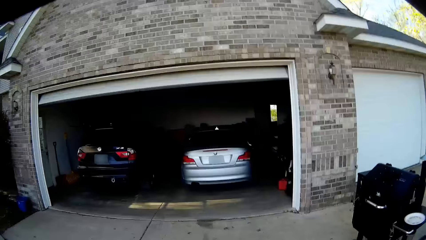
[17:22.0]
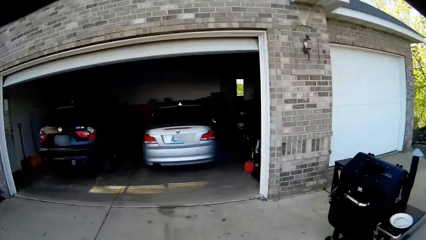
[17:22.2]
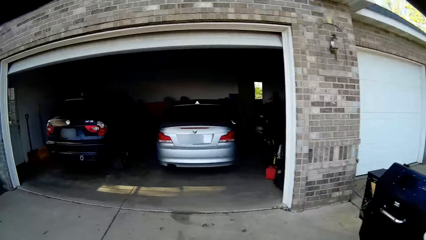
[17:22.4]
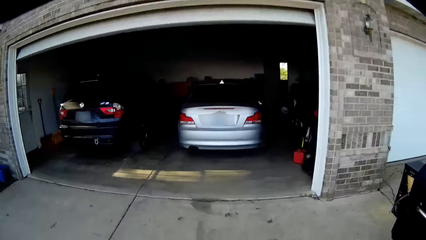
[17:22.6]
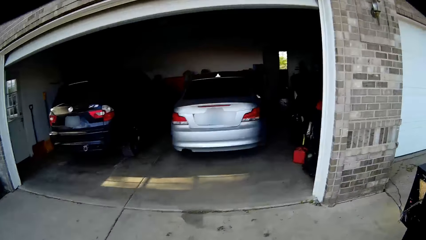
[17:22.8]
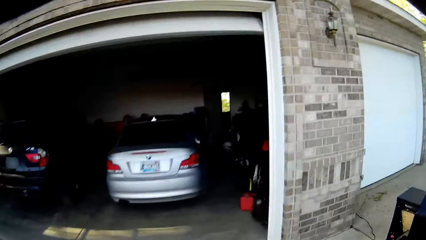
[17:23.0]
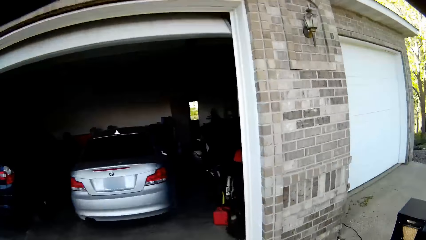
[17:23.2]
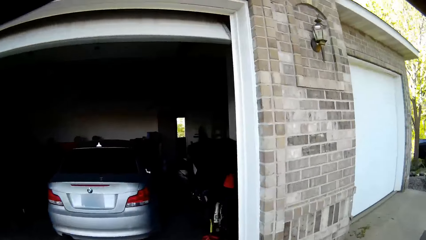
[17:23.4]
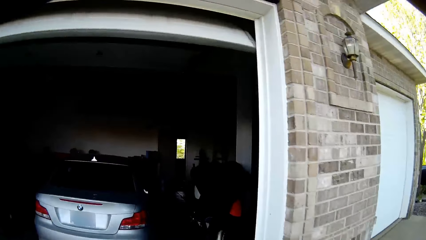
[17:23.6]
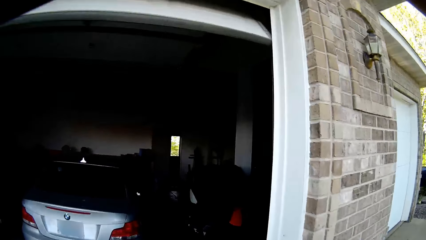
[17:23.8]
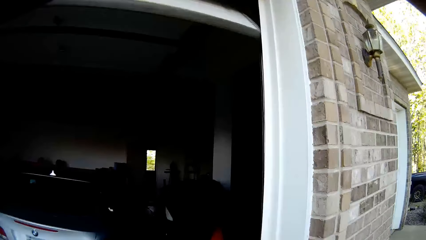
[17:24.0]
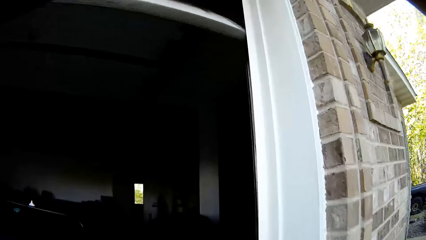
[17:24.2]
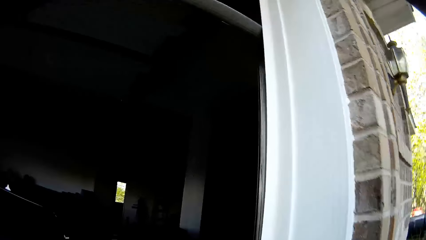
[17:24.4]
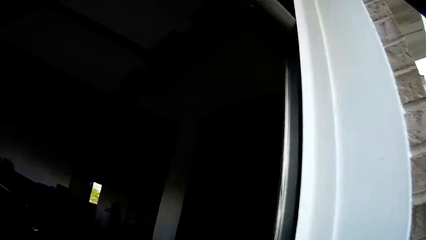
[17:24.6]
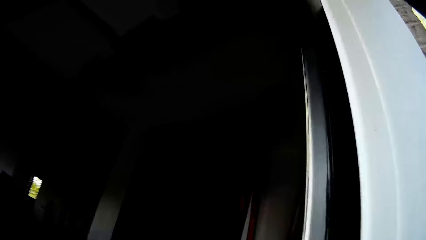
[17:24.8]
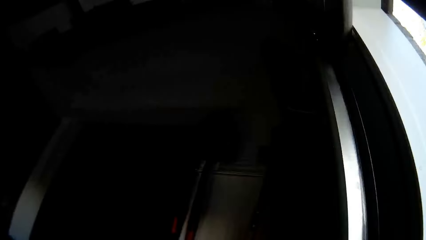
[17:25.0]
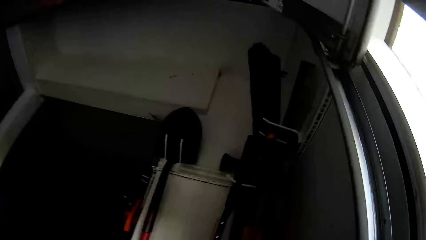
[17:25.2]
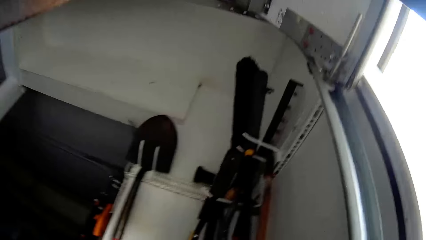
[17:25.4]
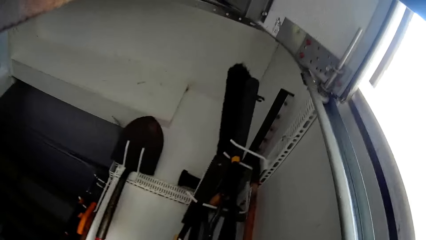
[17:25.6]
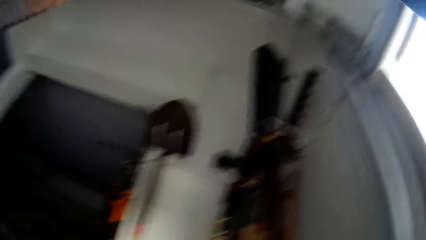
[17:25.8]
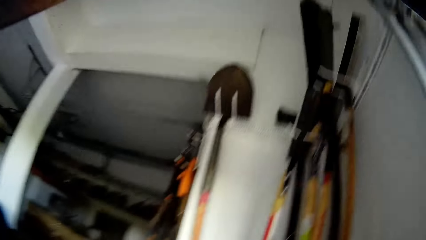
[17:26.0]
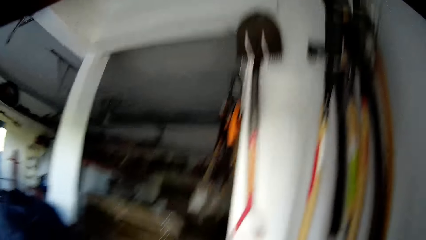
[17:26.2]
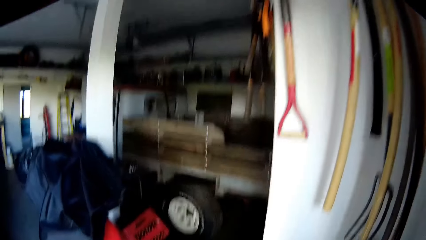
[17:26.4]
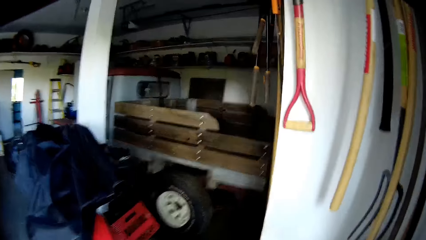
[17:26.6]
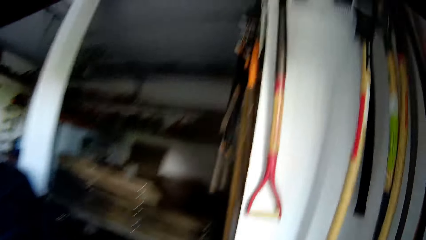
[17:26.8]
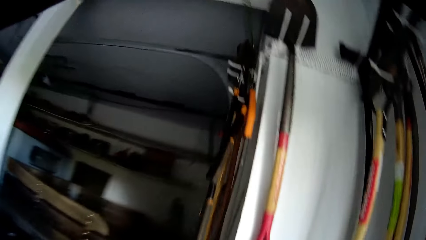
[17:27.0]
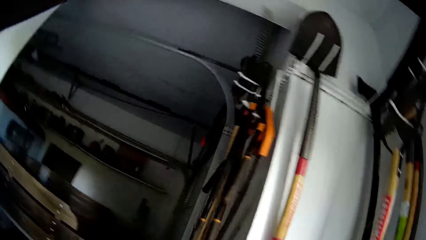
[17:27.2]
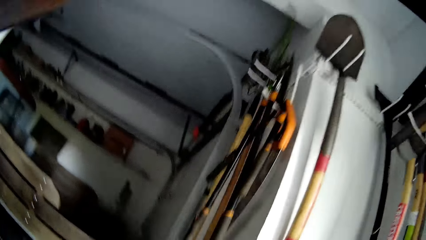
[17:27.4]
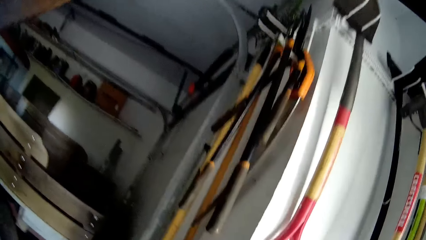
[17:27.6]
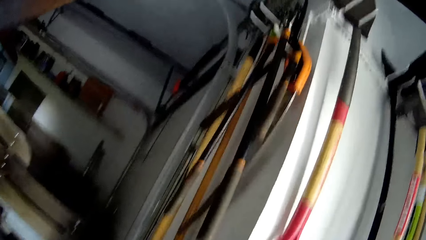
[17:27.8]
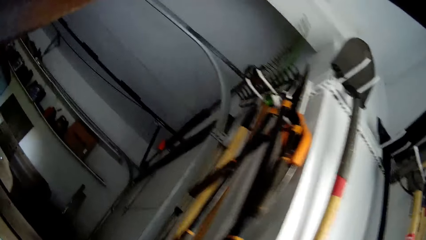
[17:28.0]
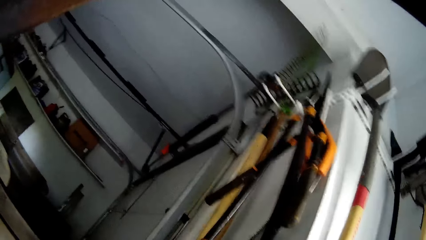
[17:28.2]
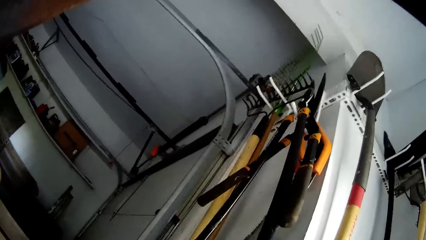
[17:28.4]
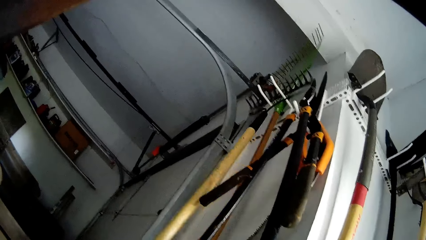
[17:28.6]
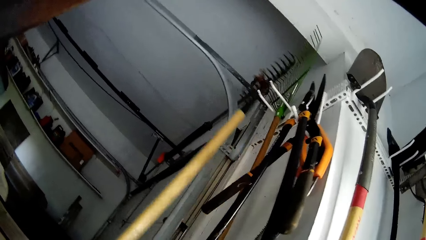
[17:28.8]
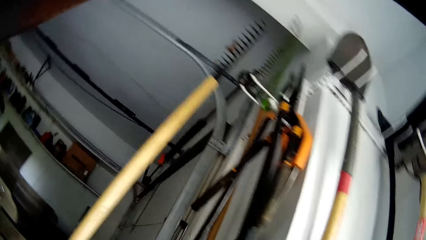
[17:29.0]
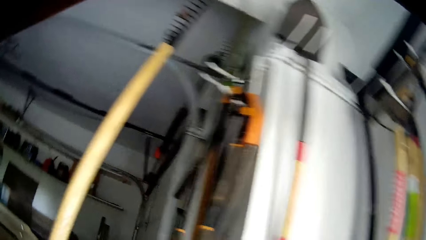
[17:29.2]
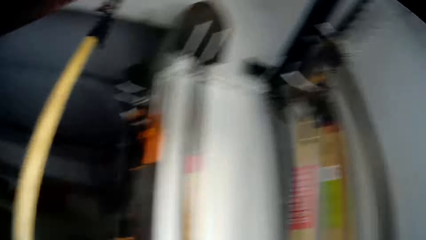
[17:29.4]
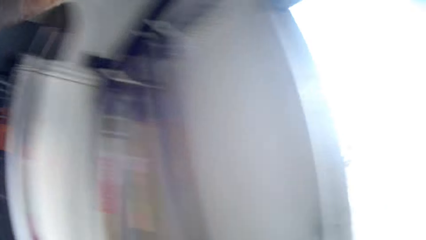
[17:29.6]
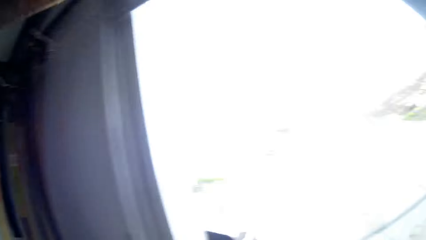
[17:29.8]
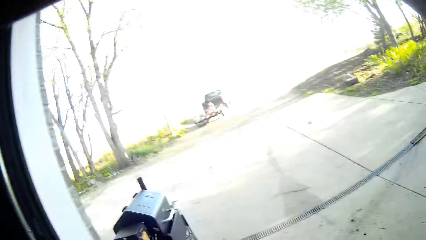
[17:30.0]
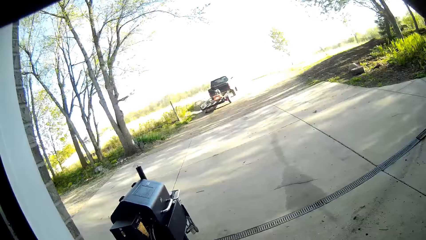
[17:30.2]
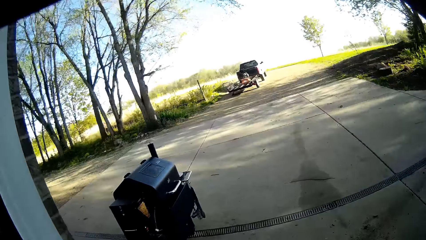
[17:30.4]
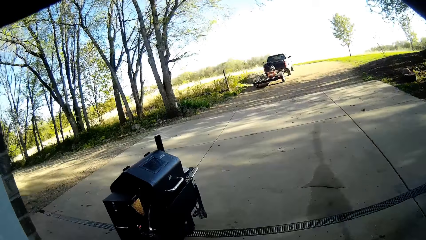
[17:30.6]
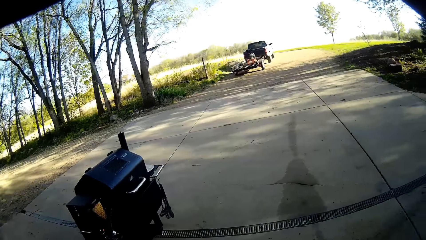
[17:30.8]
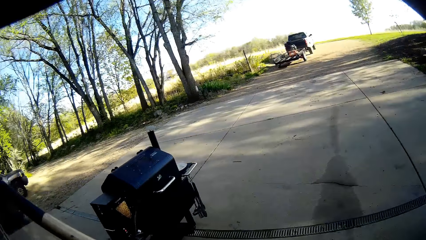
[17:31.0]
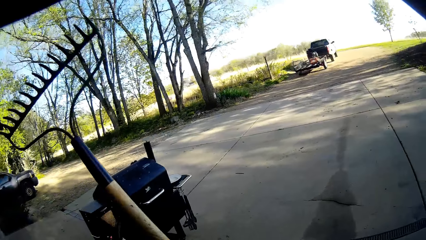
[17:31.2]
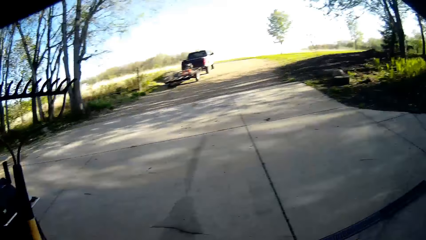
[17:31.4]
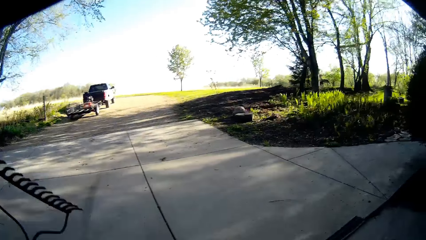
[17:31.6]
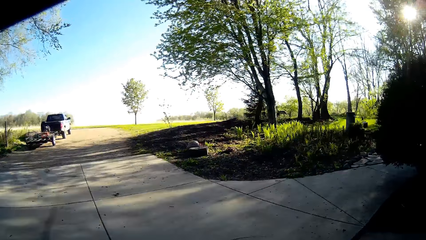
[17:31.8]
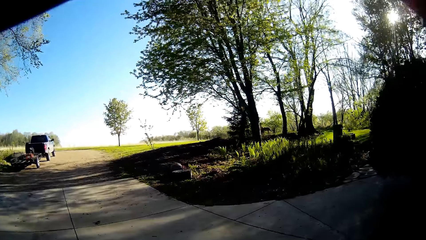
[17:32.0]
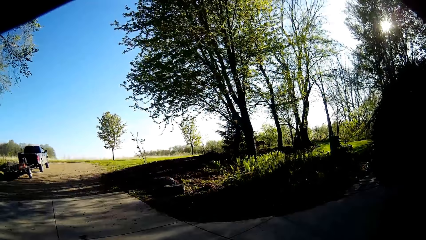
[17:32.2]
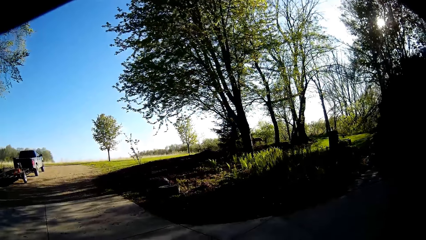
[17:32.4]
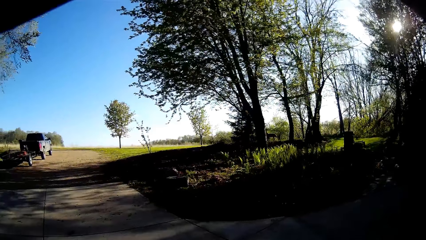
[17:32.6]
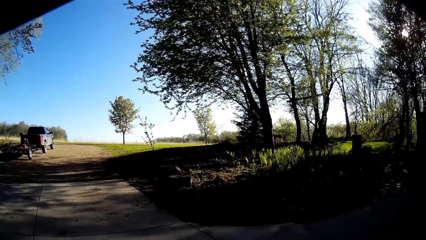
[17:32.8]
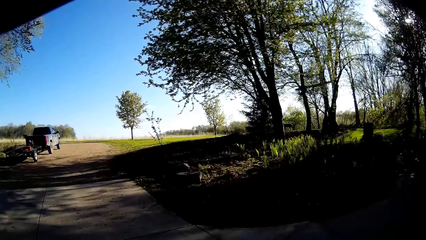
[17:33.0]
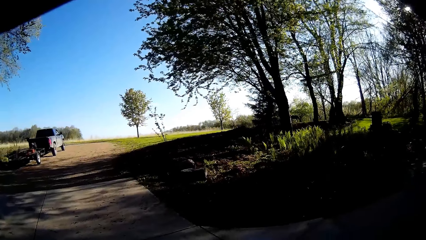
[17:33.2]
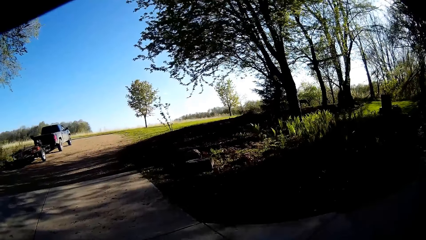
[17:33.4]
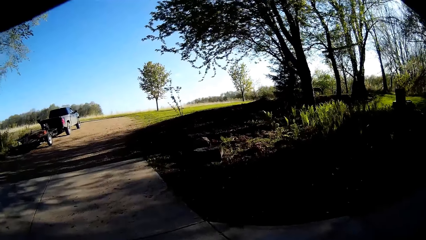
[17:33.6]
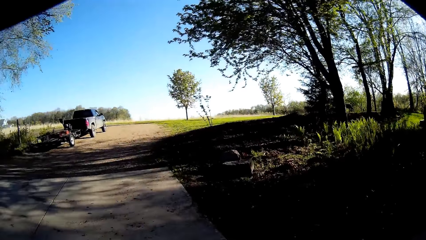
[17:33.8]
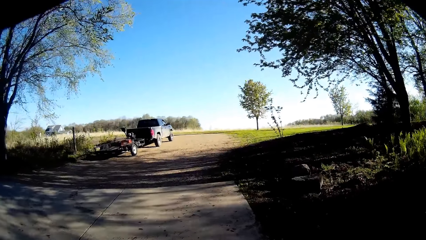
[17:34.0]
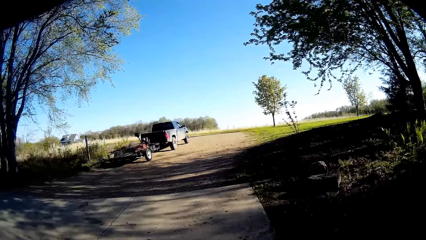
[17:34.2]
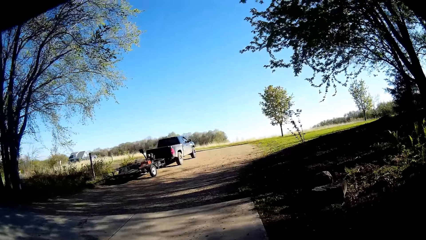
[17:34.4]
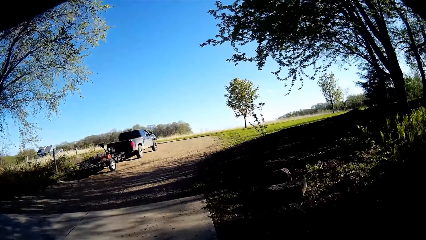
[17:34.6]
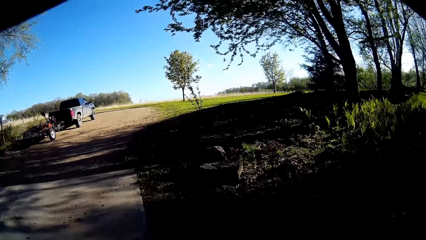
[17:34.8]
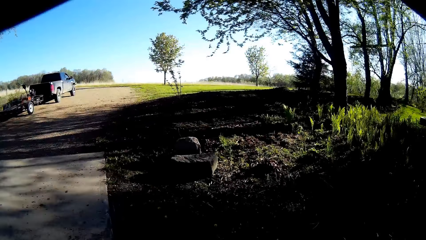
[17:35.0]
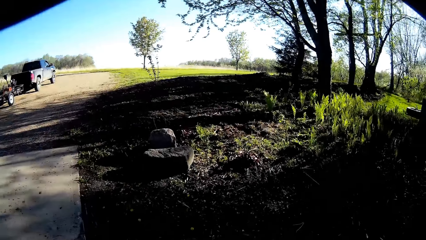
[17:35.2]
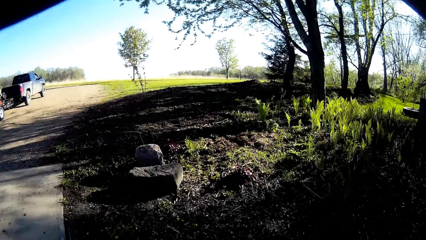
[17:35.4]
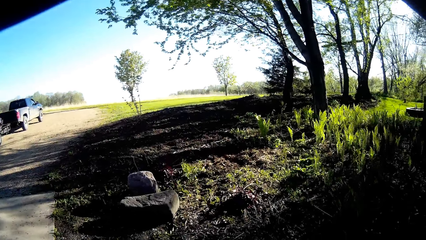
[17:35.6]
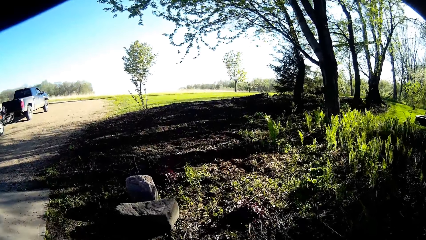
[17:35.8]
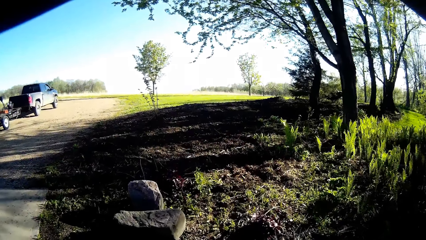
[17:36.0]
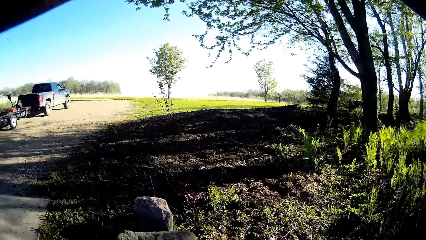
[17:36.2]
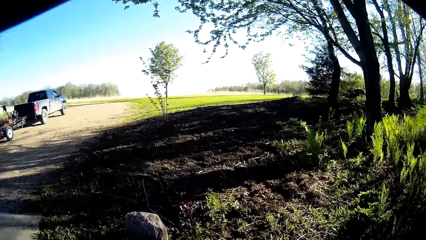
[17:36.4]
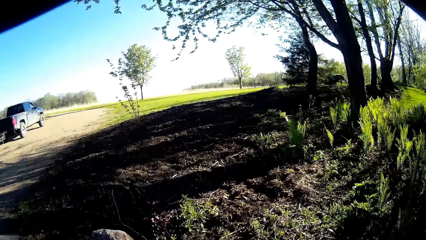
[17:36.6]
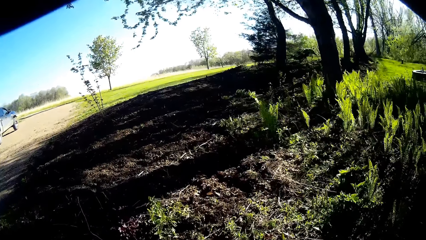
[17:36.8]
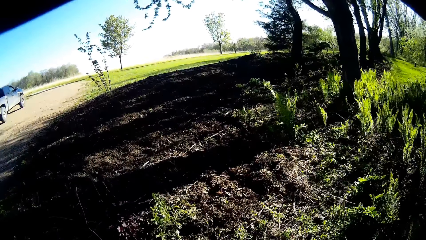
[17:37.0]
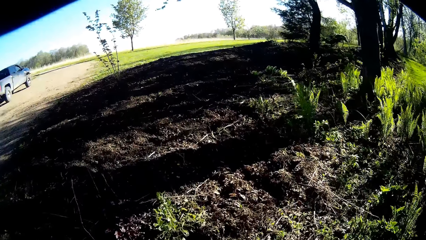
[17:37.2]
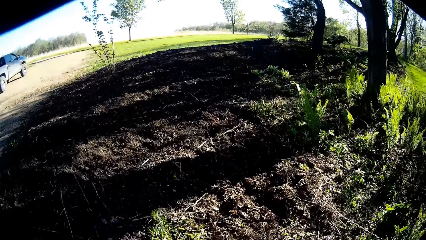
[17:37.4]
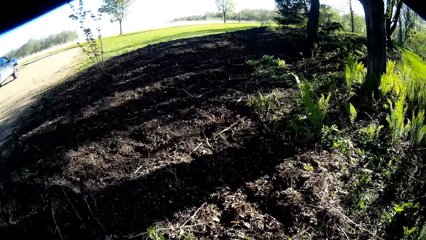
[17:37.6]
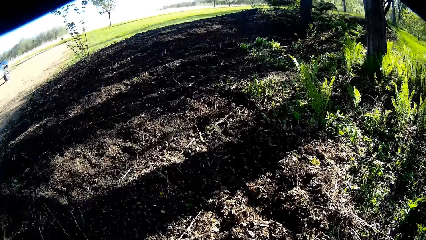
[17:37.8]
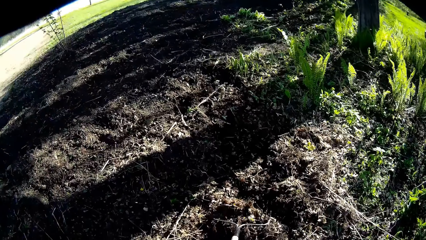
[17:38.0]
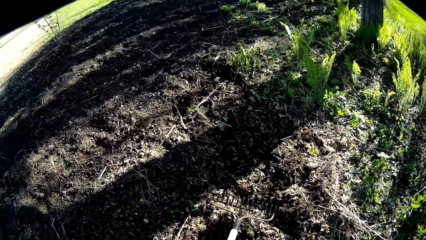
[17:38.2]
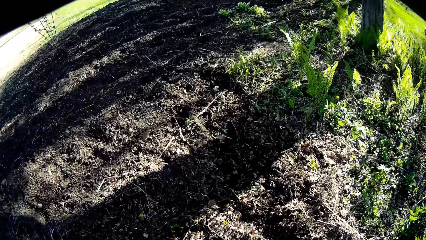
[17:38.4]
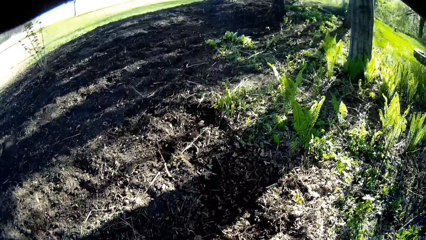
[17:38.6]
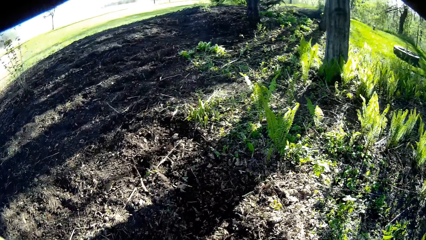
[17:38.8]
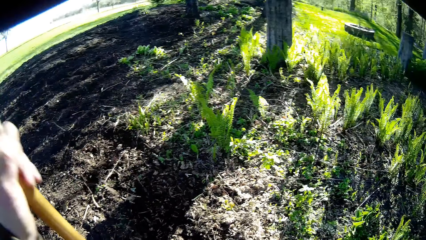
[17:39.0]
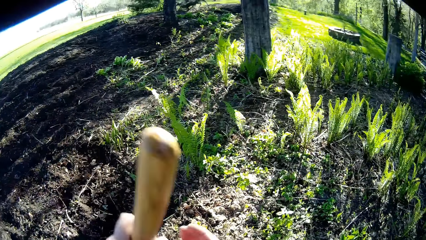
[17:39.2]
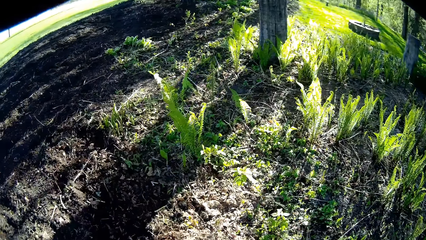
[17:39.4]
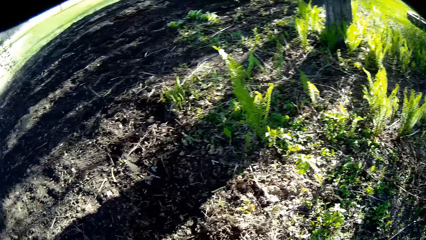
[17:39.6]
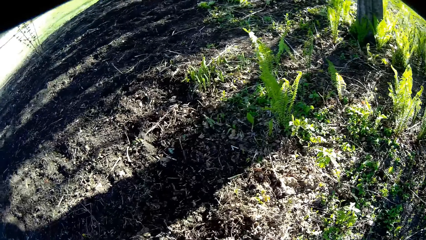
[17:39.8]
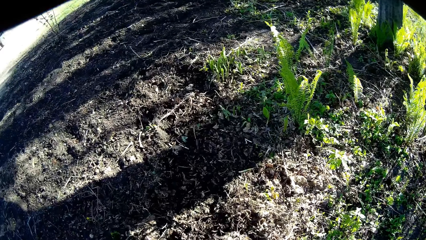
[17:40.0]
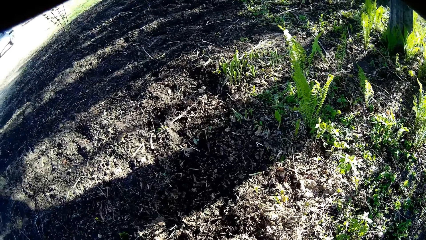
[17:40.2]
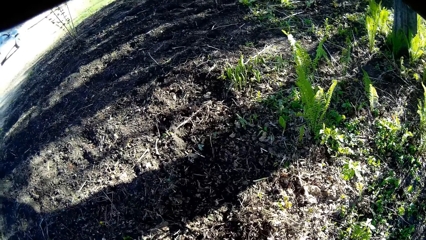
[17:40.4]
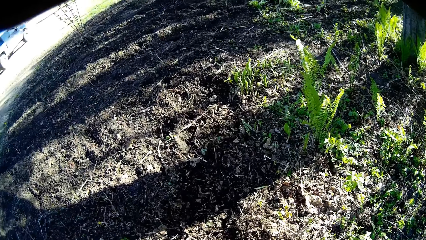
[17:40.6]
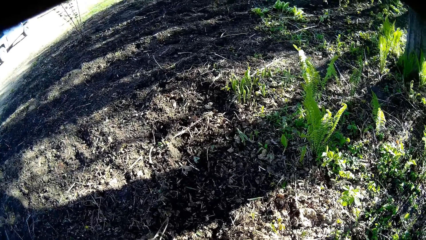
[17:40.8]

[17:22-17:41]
The camera wearer walks into a garage. He picks up a rake from a storage hook with his right hand. He walks into the farmland with the rake. He uses the rake to gather dirt on the farmland.
